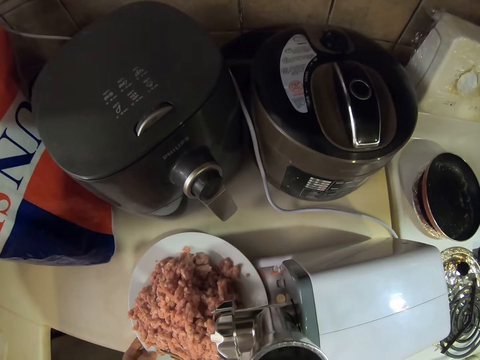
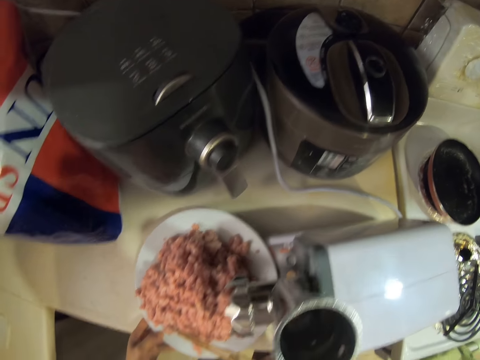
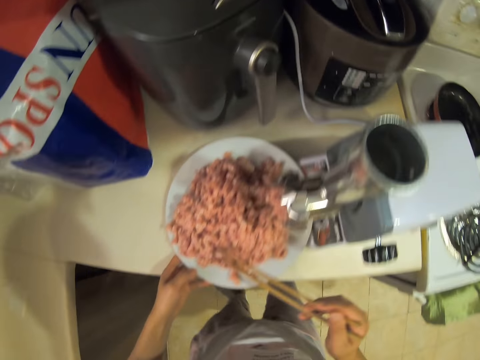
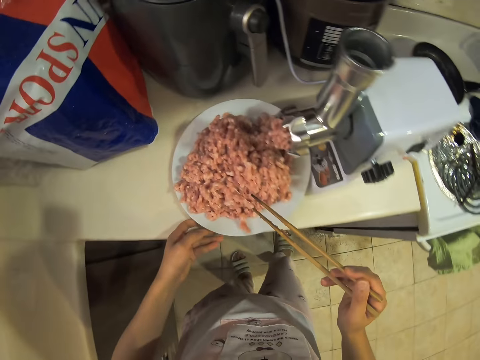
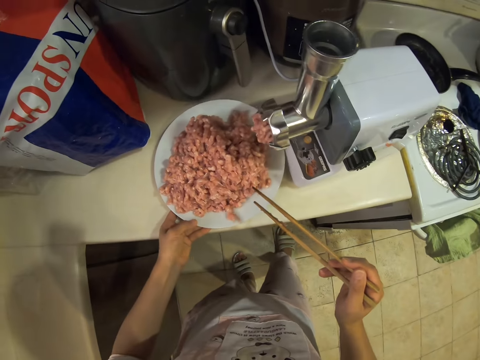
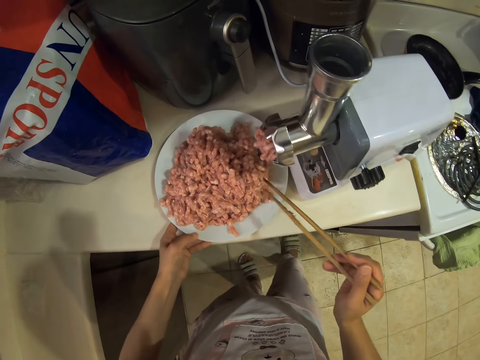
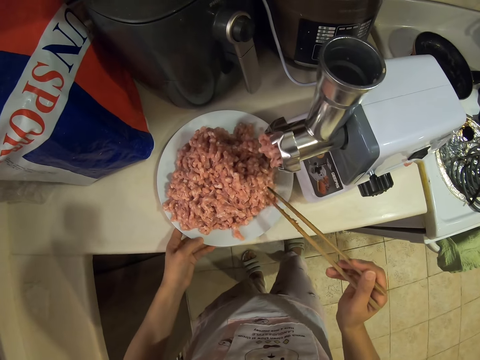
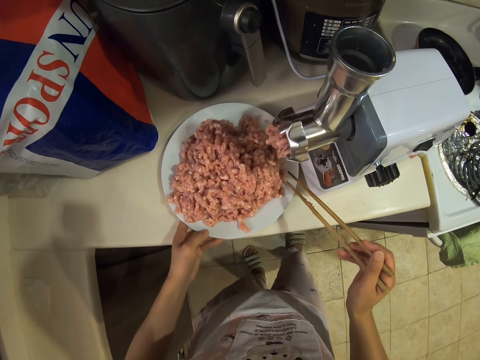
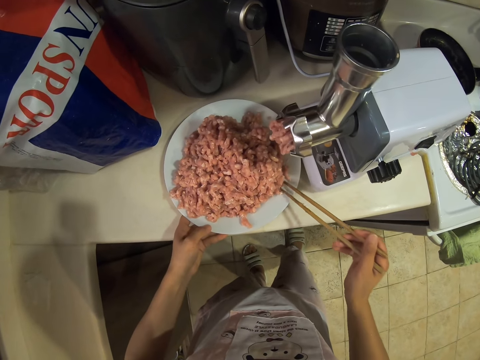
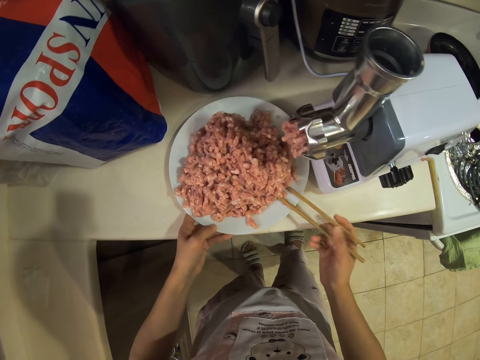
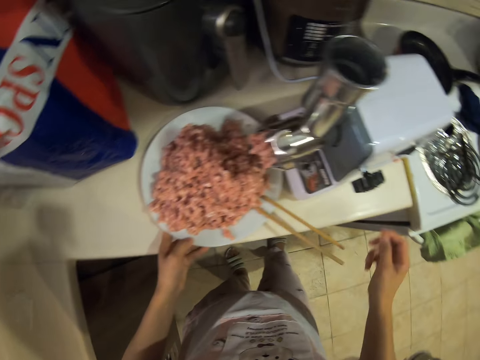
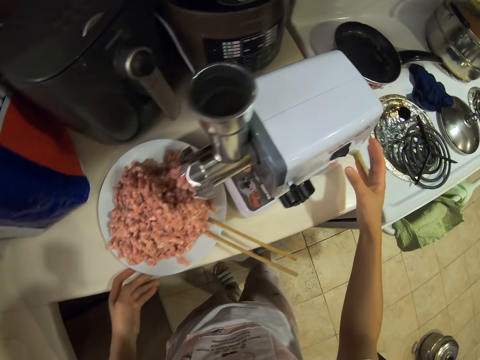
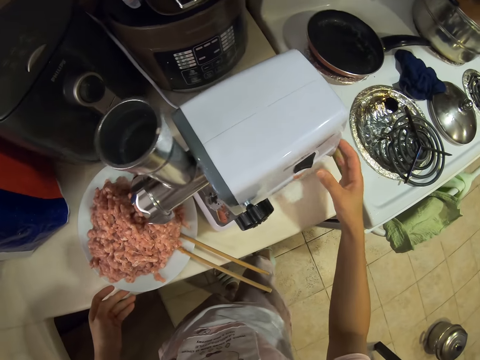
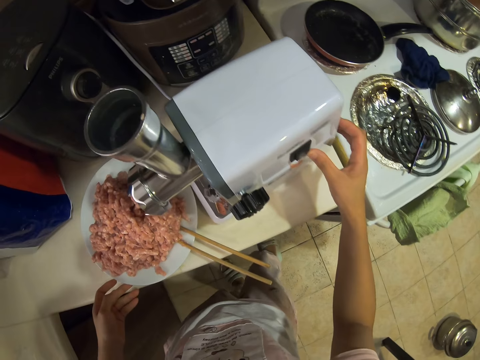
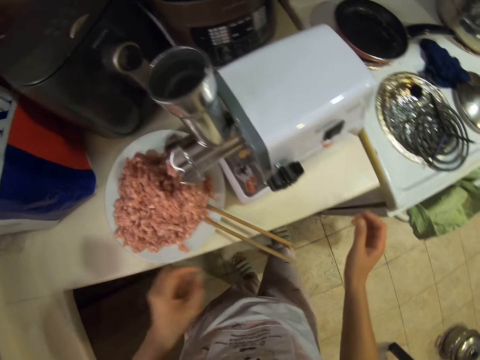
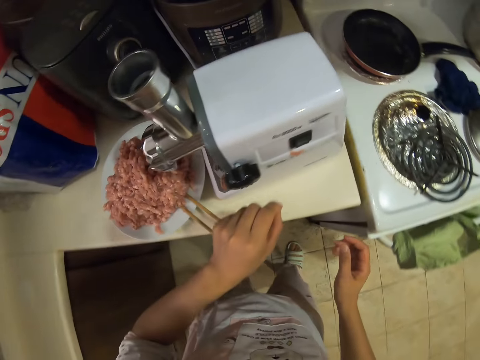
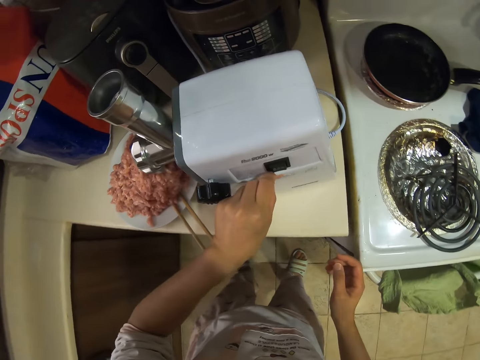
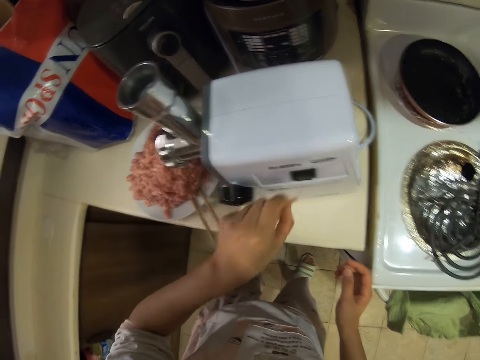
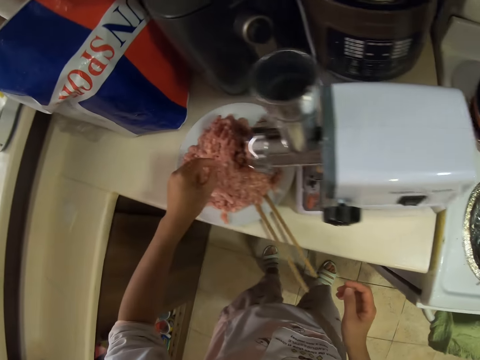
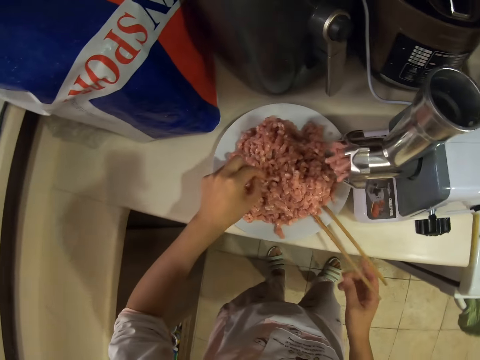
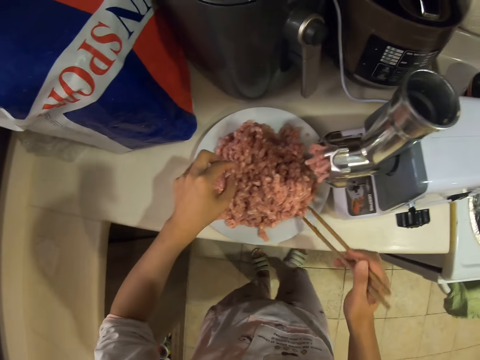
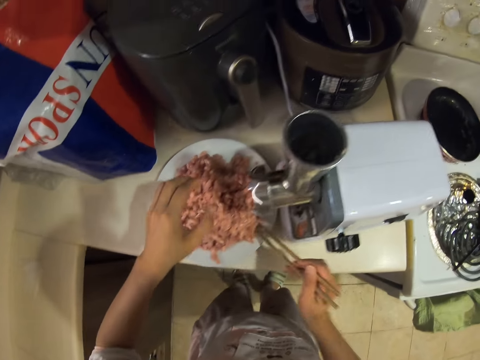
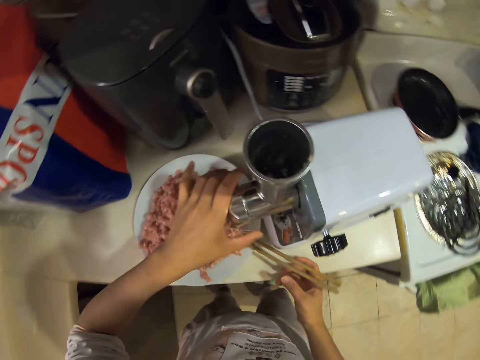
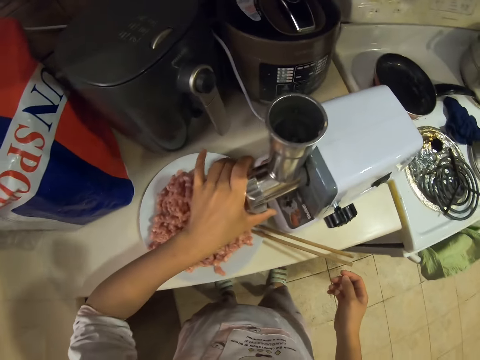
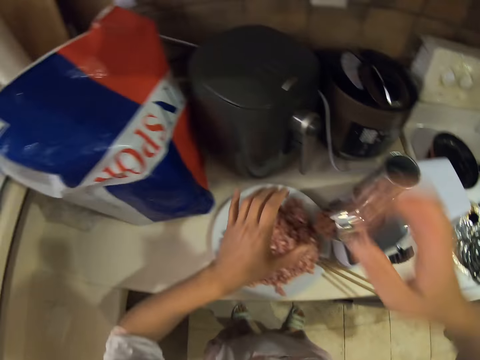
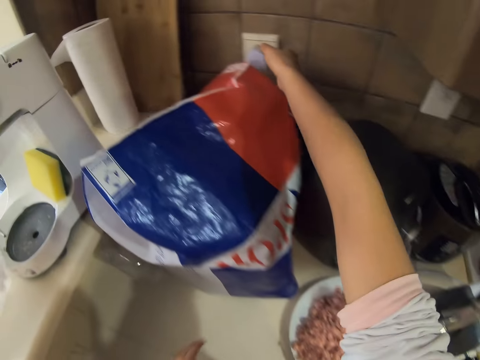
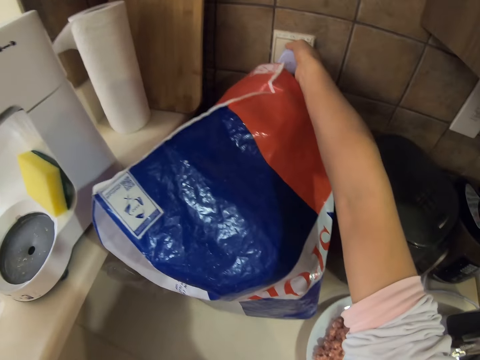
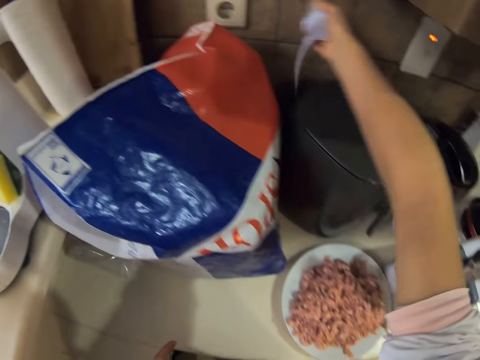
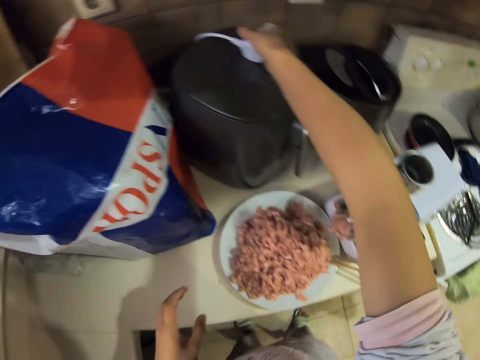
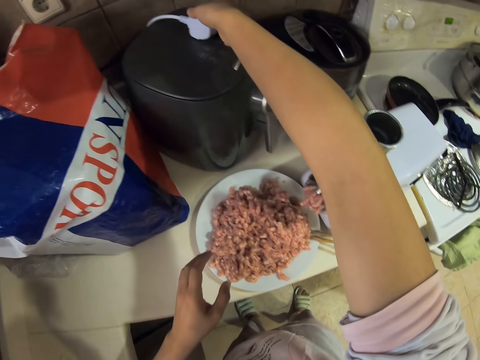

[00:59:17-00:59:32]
The camera wearer puts the skewers on the plate. They turn off the meat grinder. They pick up a piece of meat. They put the meat on the plate. They pick up the skewers. They put the skewers on the plate. They unplug the meat grinder from the socket.

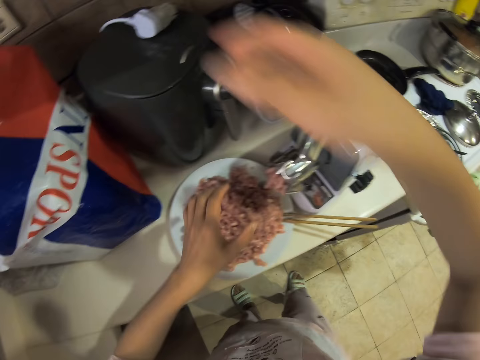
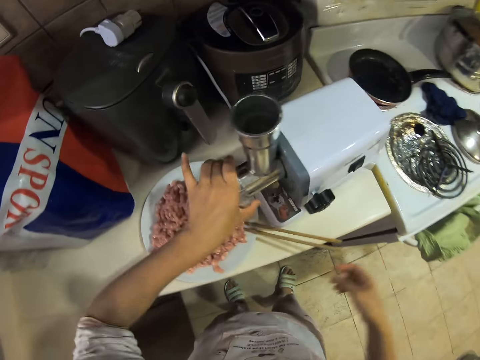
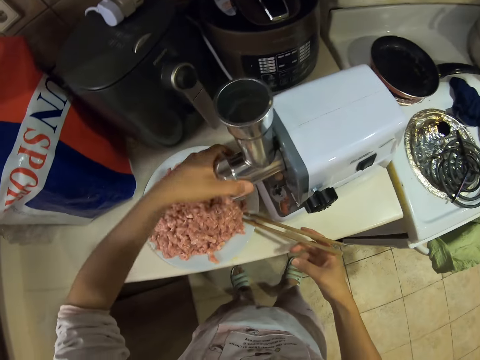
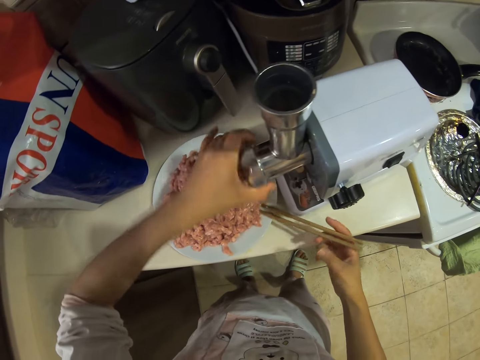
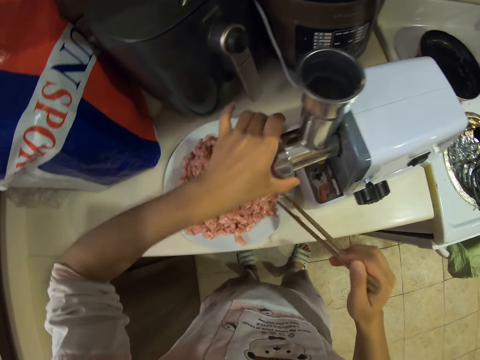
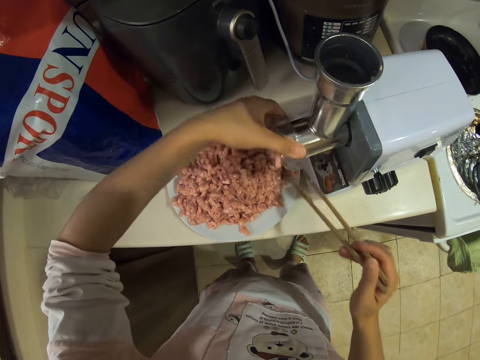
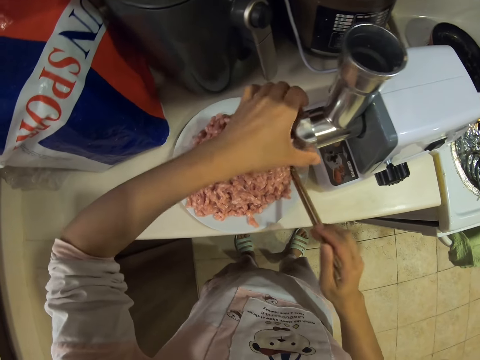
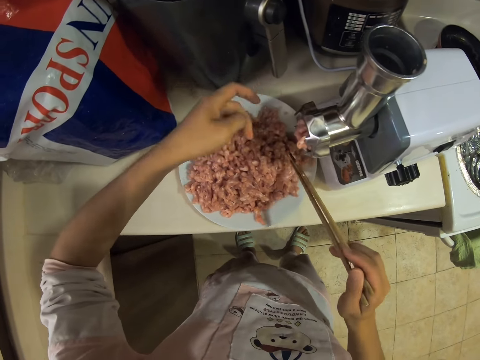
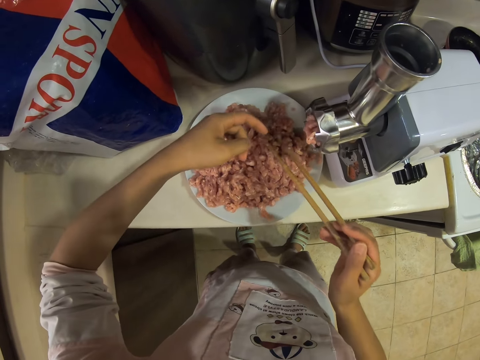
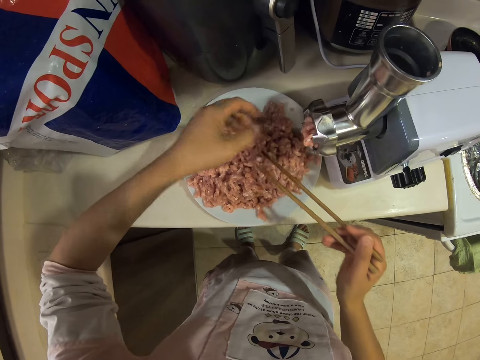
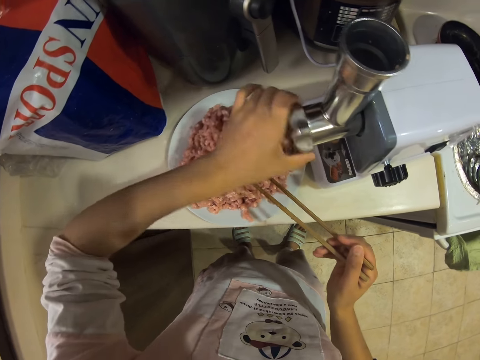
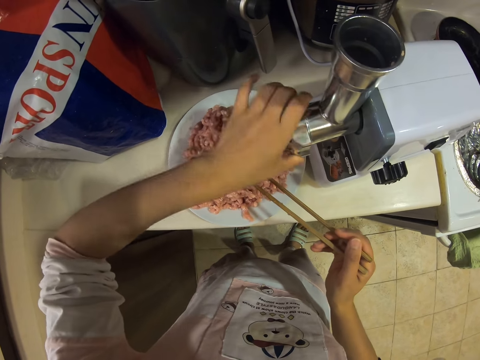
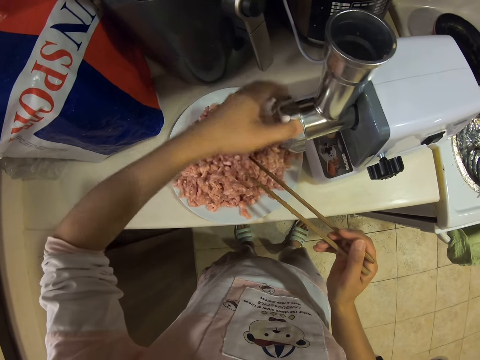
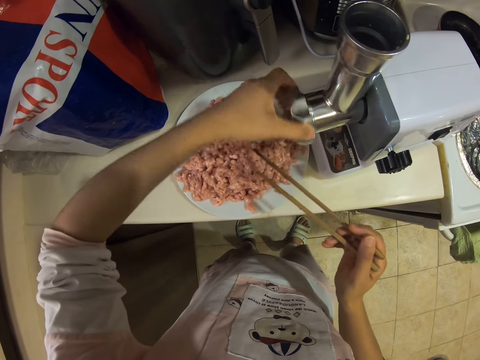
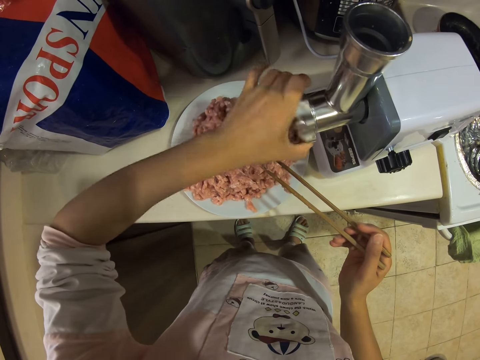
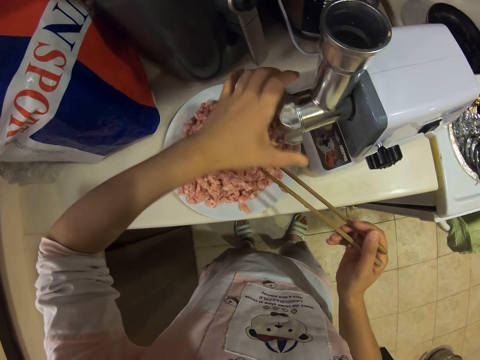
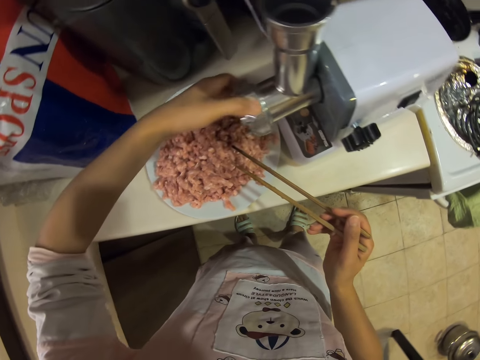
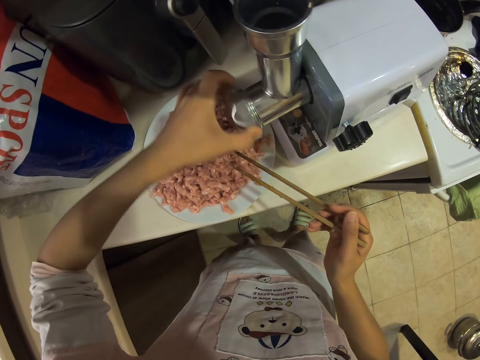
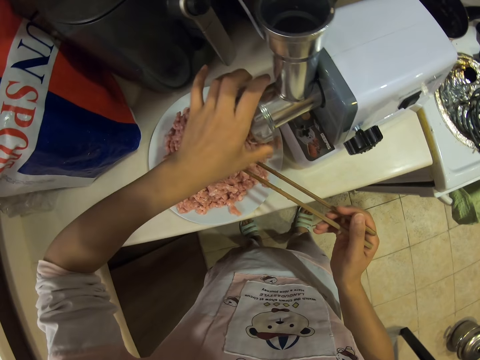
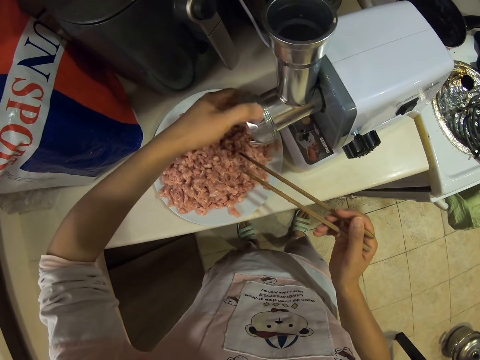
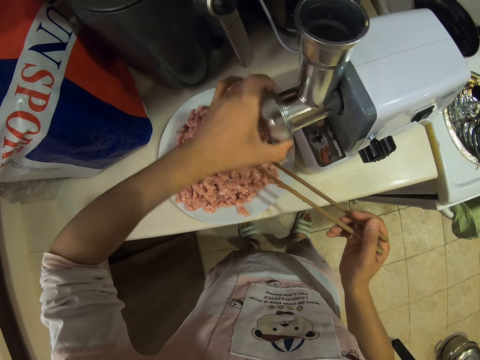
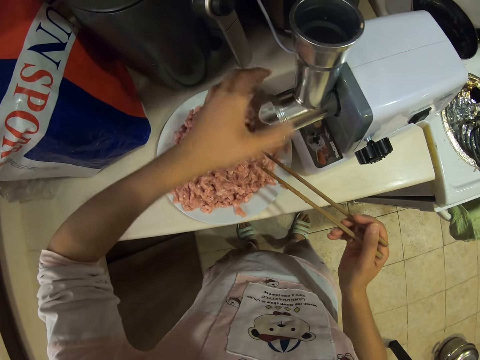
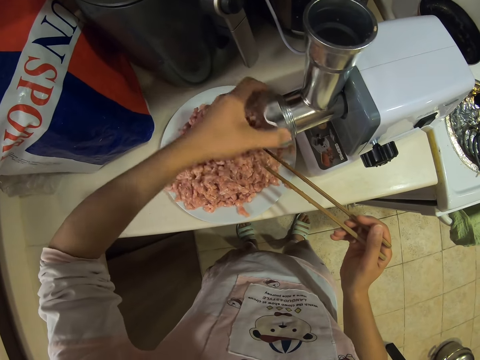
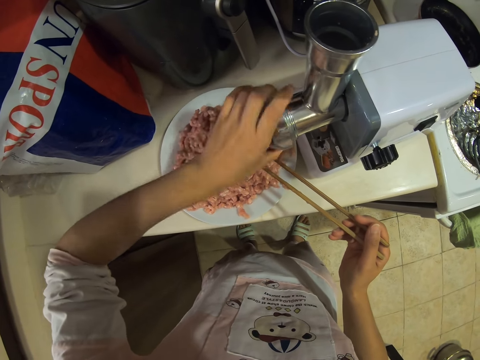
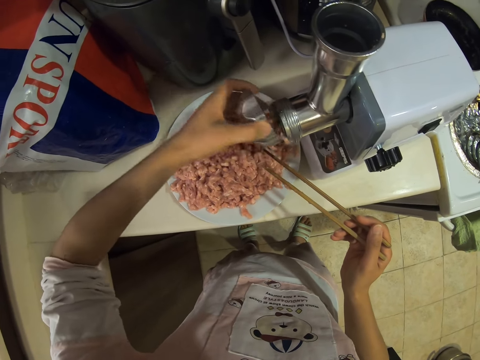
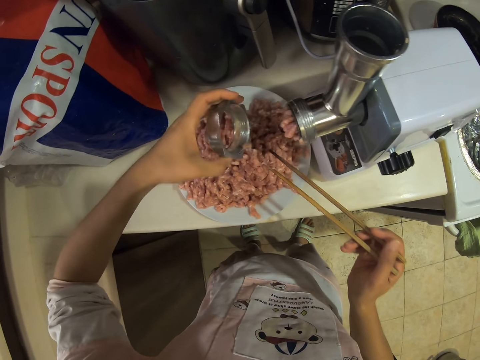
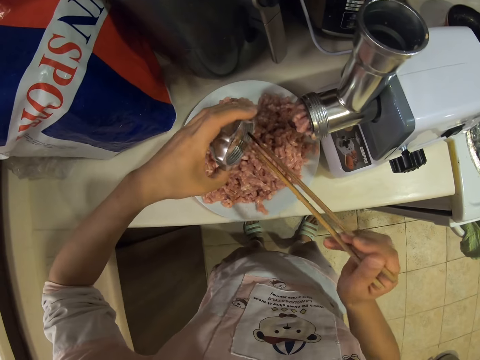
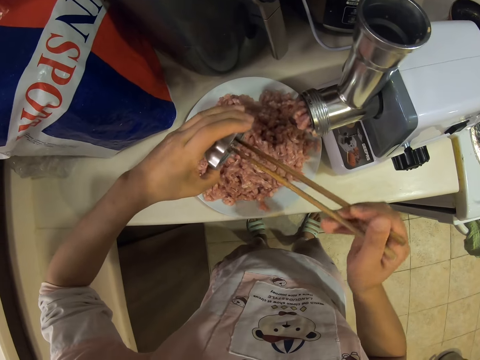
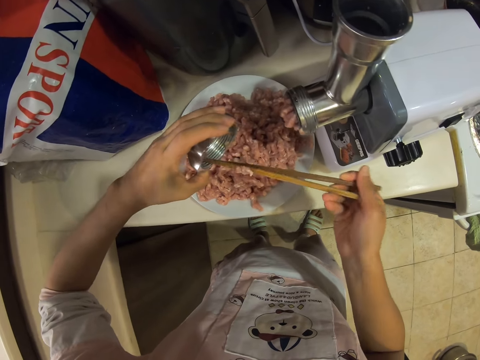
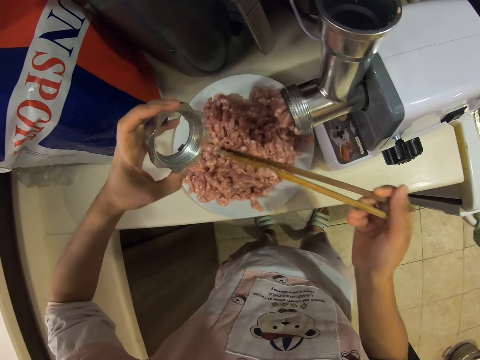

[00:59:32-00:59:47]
The camera wearer opens the meat grinder screw ring. They adjust the grinder plate. They remove the grinding plate from the mincer. They remove mince meat from the screw ring.
